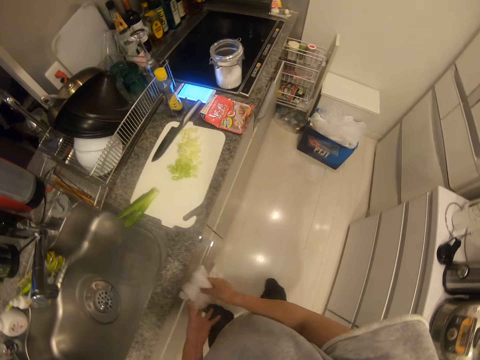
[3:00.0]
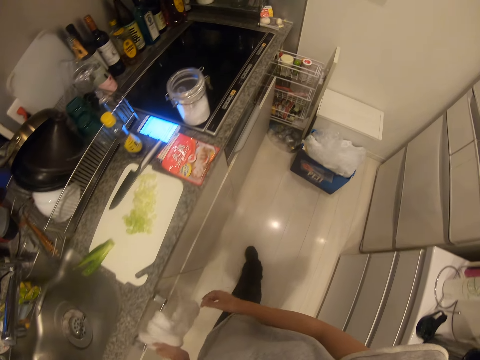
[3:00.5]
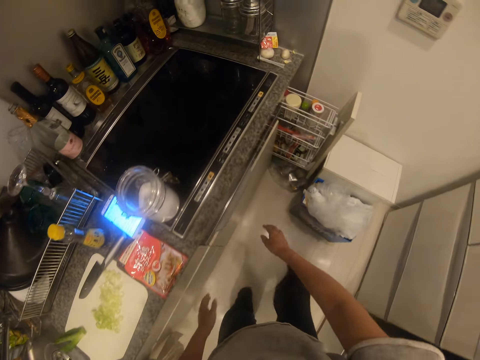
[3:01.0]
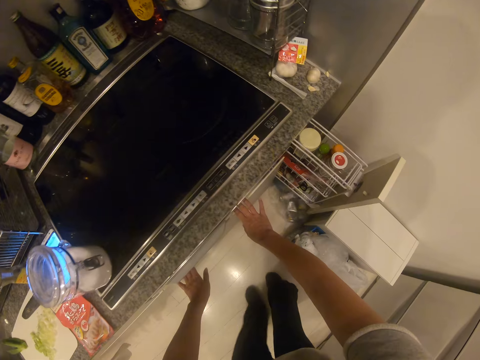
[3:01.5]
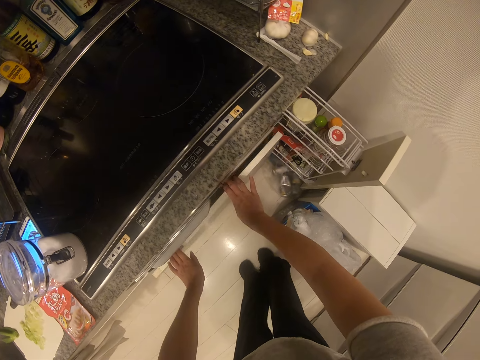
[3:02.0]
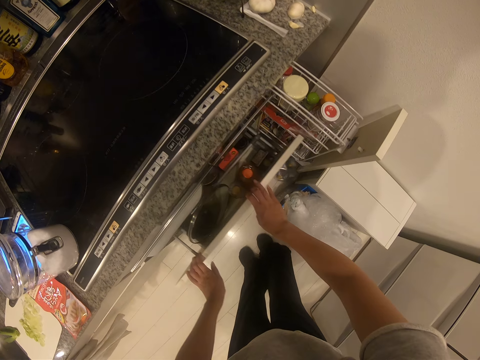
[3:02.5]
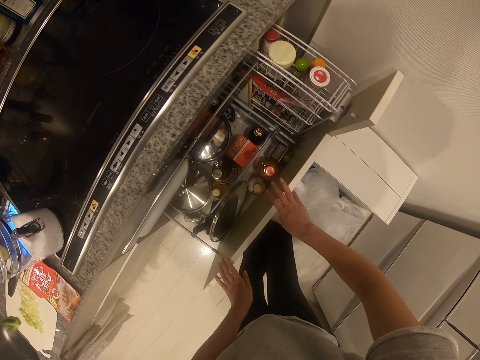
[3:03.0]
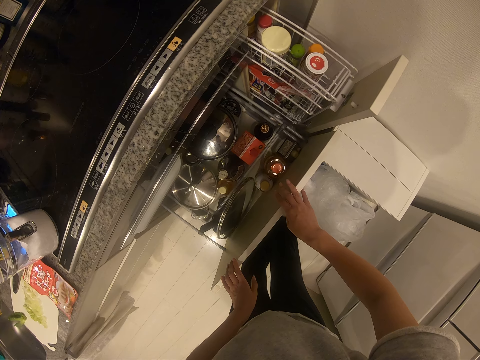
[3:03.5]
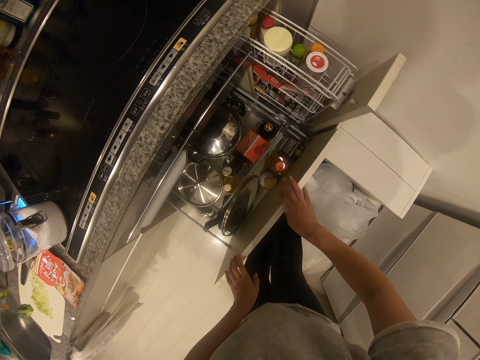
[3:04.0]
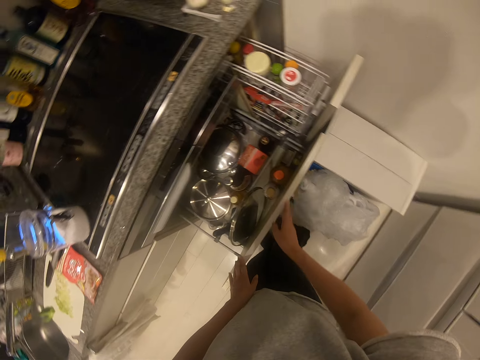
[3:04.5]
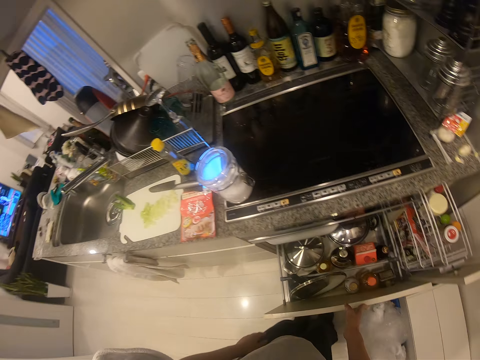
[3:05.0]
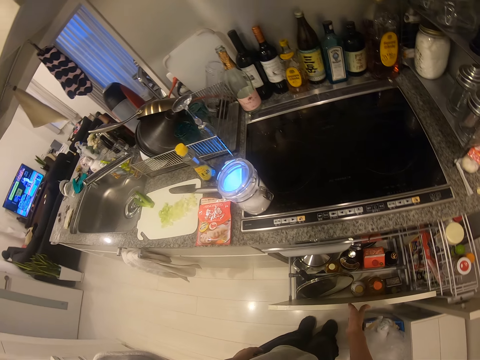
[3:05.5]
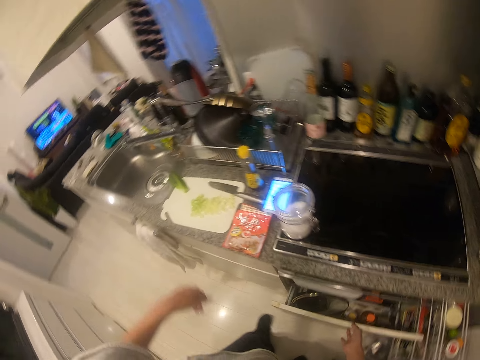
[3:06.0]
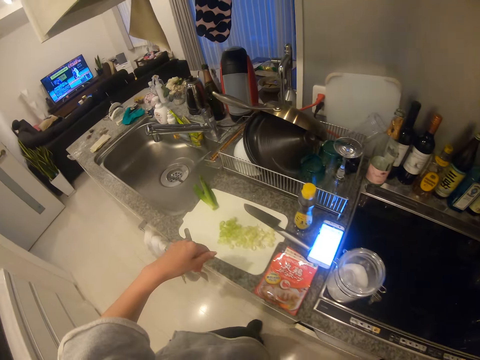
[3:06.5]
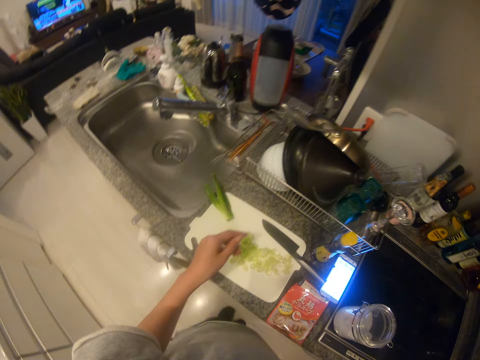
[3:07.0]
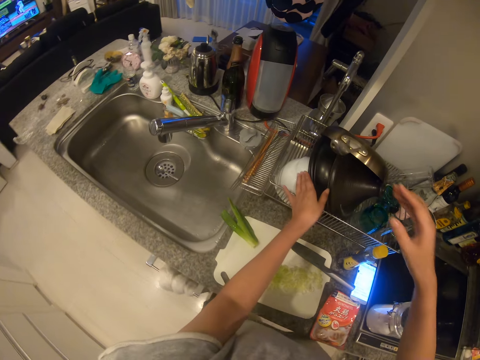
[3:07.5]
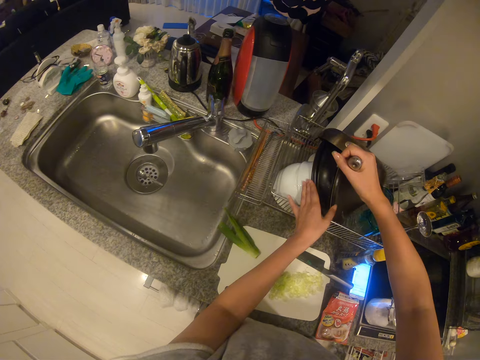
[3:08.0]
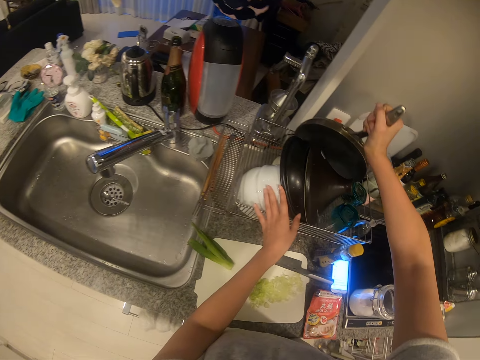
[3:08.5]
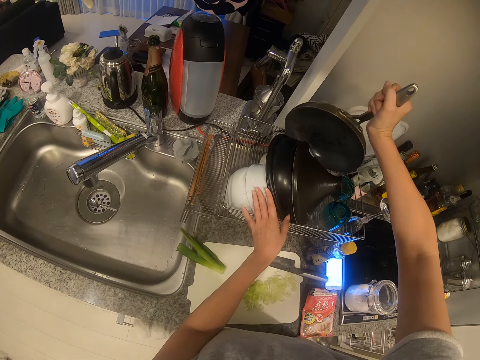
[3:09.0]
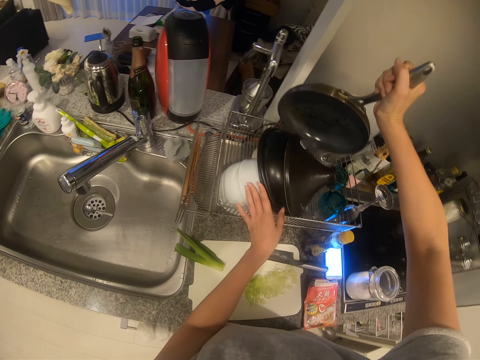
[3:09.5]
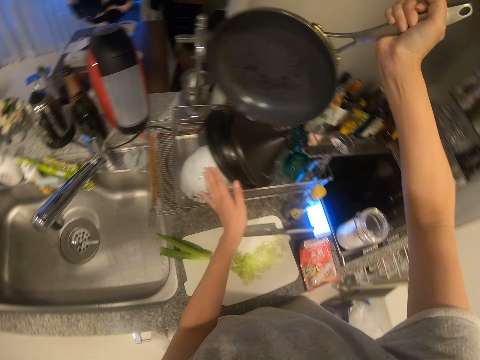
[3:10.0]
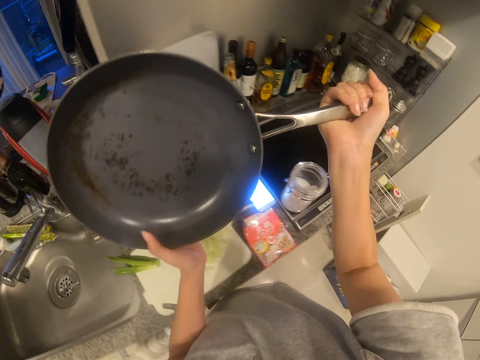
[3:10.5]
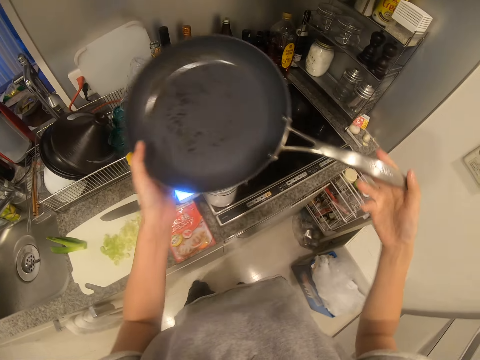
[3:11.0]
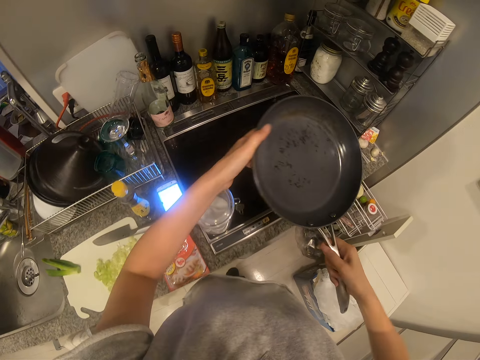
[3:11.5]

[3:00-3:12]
The camera wearer wipes the hands. They walk. They open a drawer. They close the drawer. They look in the drawer. They walk. They touch a plate. They carry a pan from the rack. They pick up the pan.

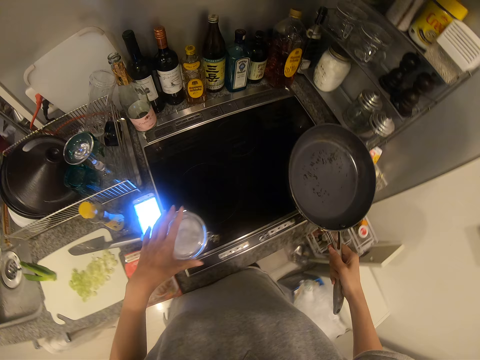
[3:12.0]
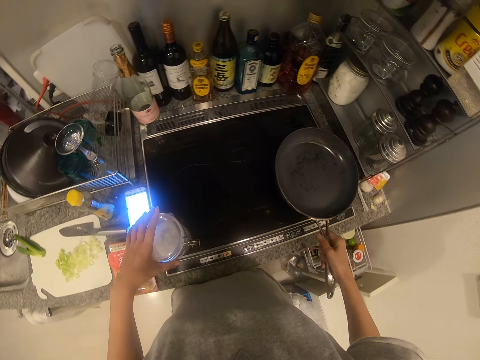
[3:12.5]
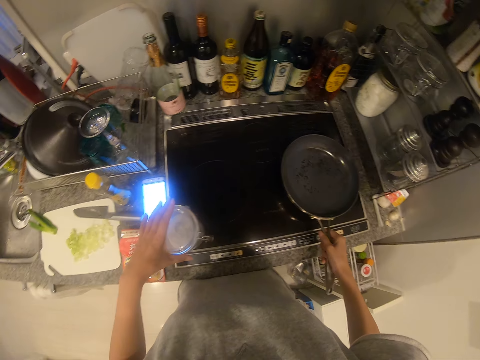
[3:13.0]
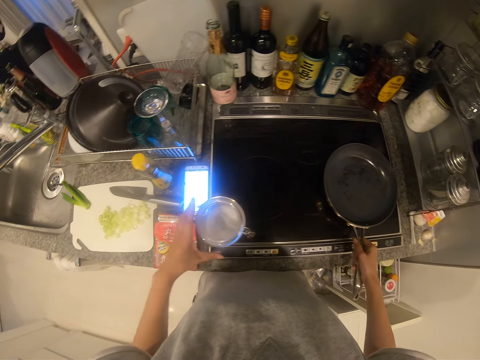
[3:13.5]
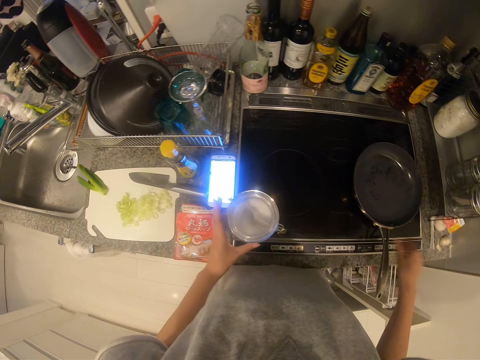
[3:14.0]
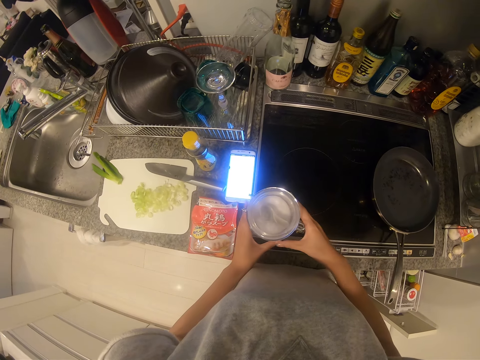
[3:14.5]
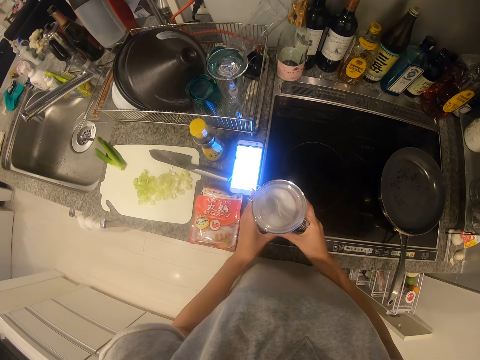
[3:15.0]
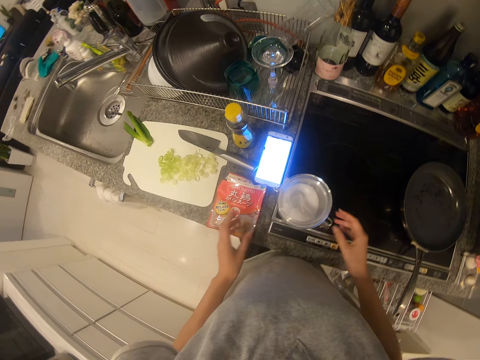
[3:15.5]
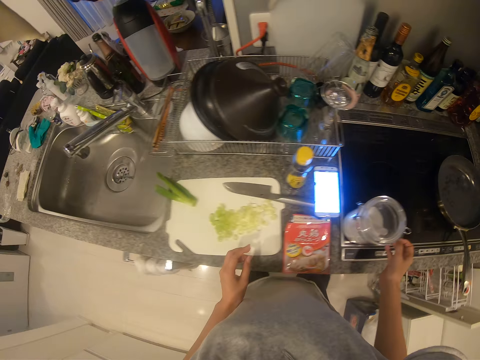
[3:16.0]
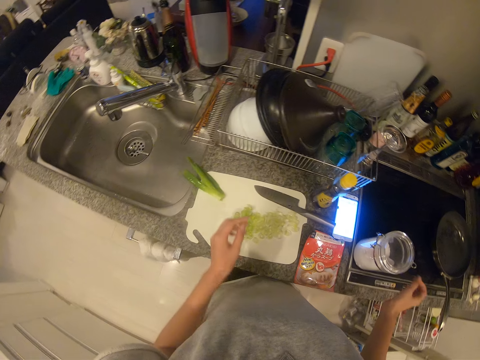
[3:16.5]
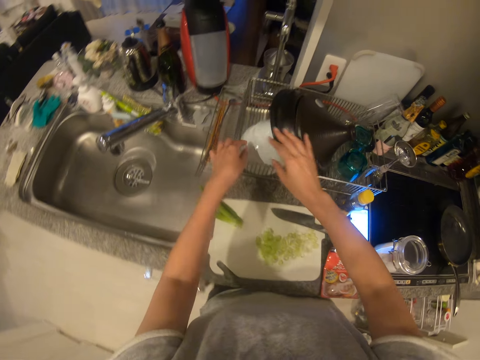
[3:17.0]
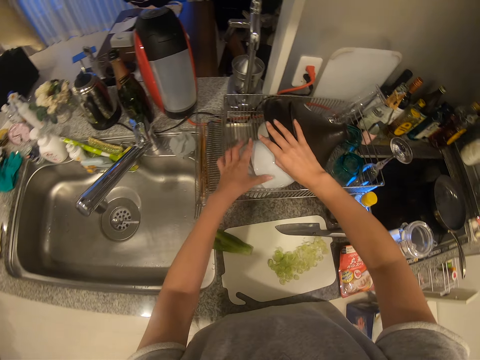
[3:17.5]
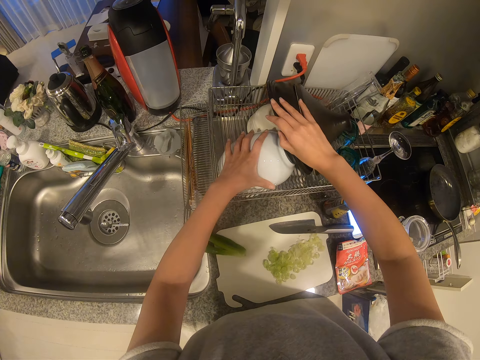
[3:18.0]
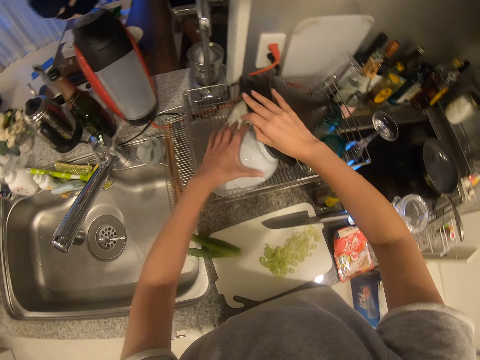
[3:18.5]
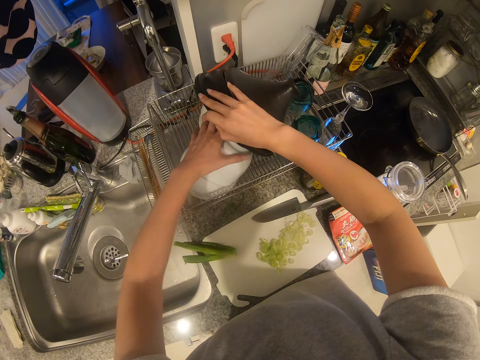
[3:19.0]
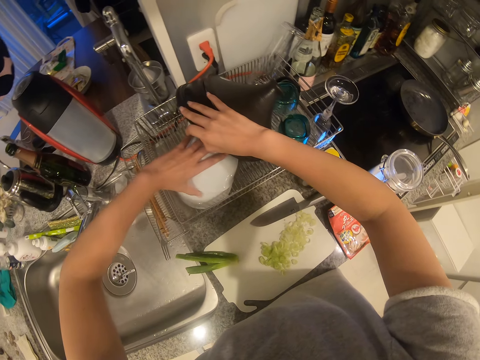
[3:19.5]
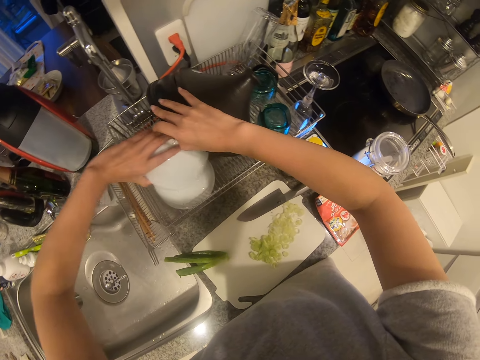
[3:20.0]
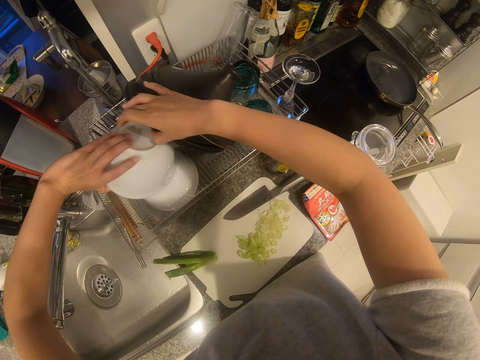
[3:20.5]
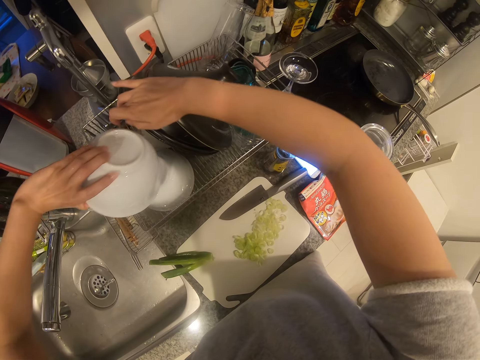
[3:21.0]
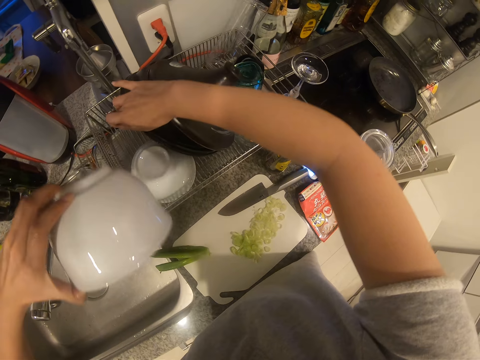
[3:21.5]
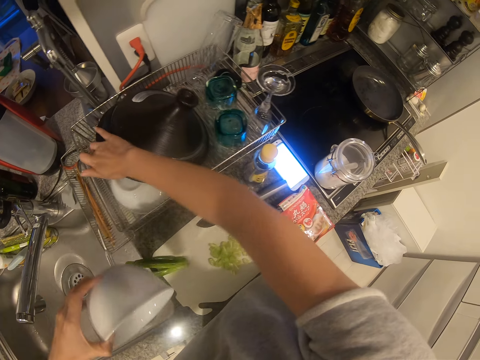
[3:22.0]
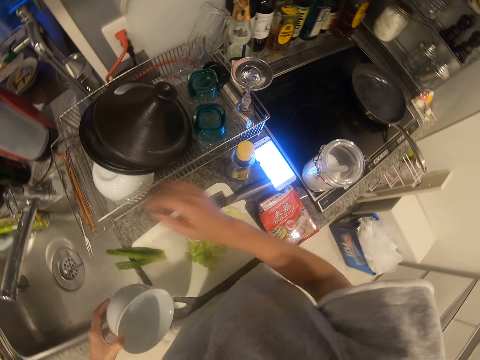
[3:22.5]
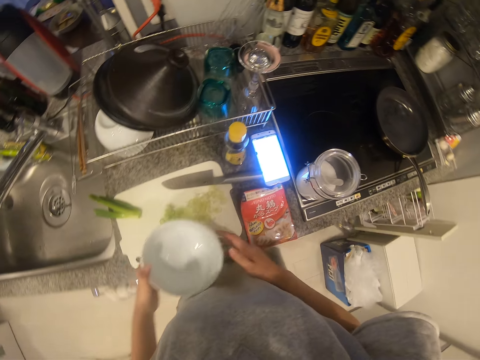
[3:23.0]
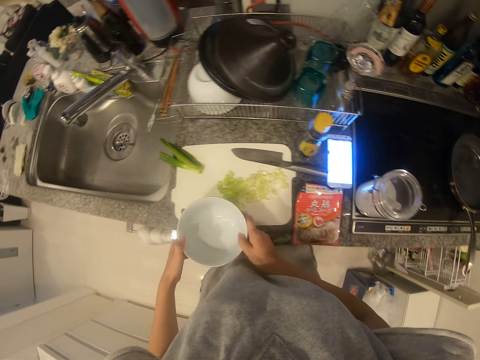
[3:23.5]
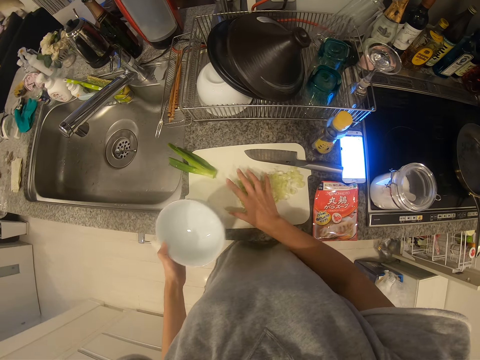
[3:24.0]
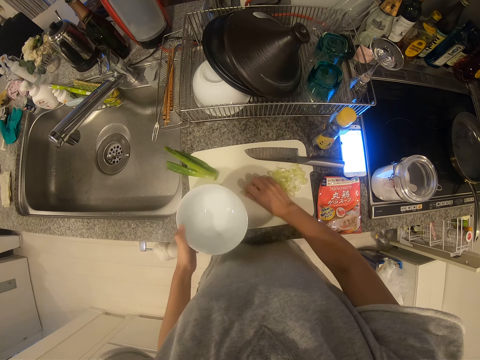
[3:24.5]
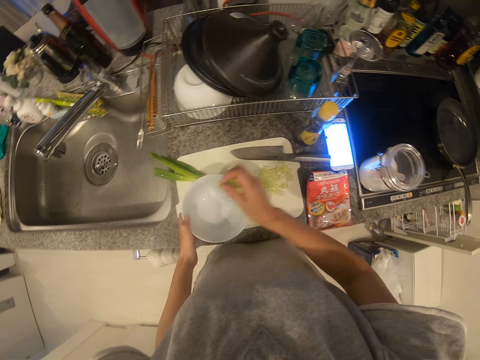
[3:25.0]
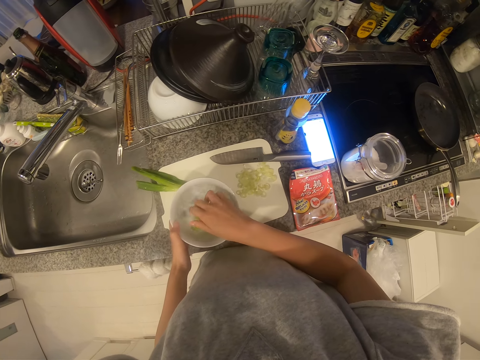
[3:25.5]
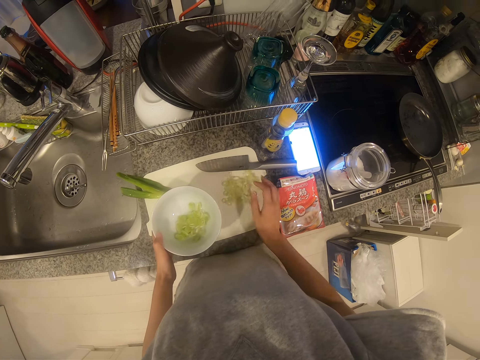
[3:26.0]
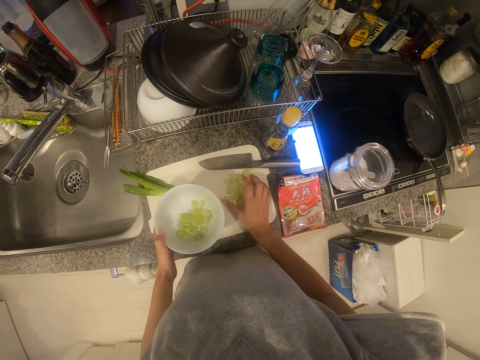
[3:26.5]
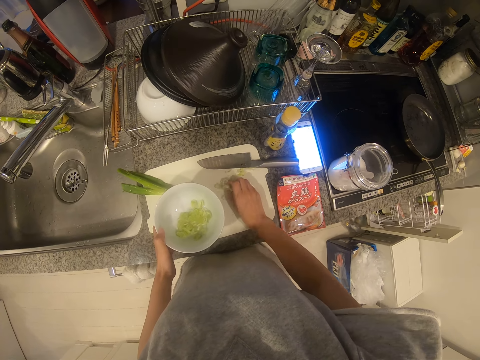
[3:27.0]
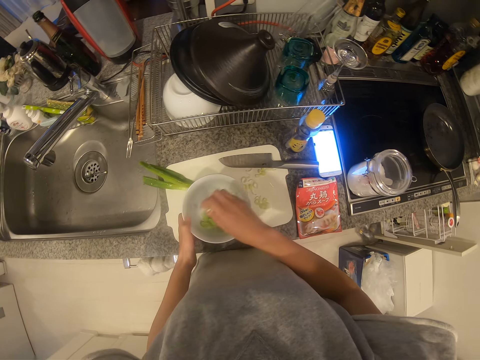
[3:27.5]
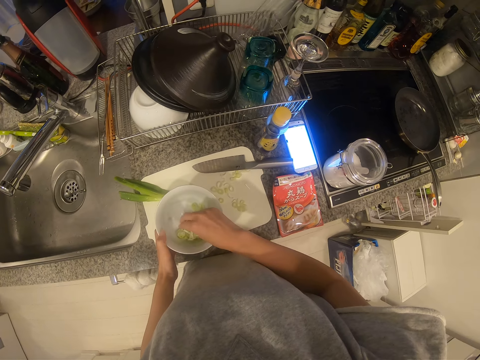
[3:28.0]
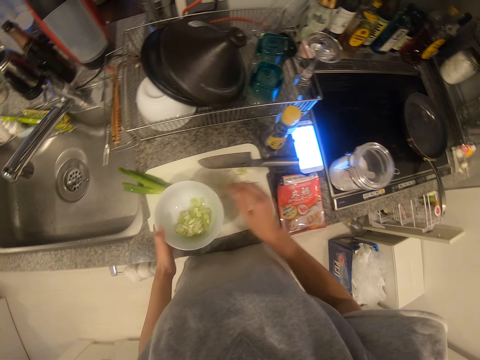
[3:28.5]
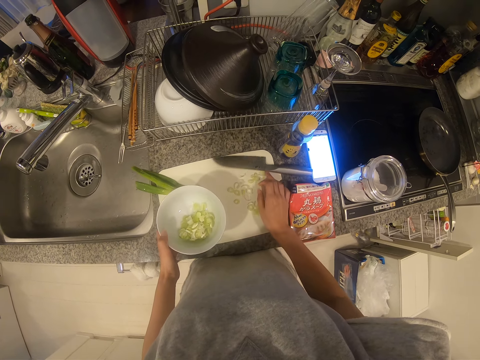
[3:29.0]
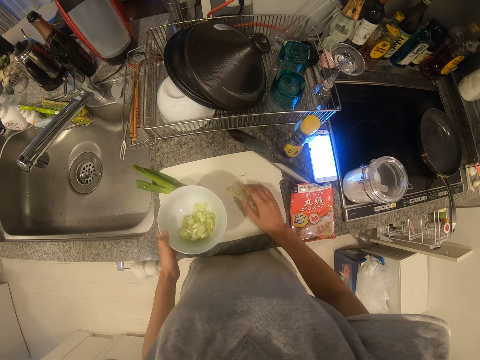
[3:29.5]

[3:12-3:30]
The camera wearer touches the sugar jar. She drops the pan on the cooker. She carries the sugar jar. She walks. She moves a plate. She picks up the plate from the rack. She packs the leeks with her right hand. She pours the leeks into the plate. She packs the leeks with her right hand. She pours the leeks into the plate. She moves the knife. She packs the leeks with her right hand.
